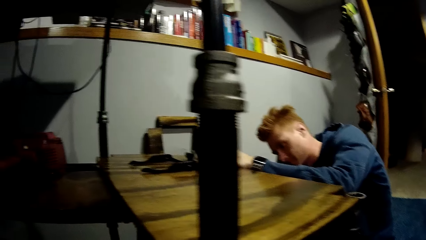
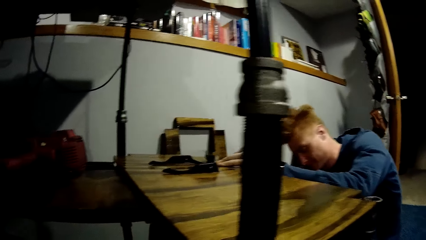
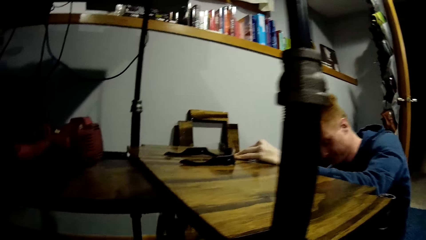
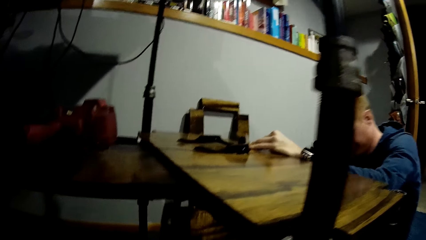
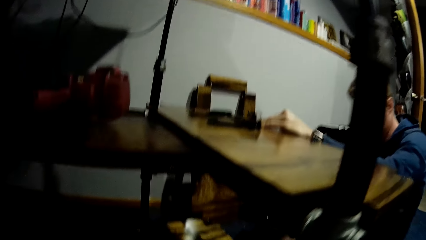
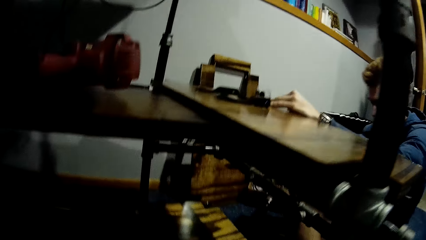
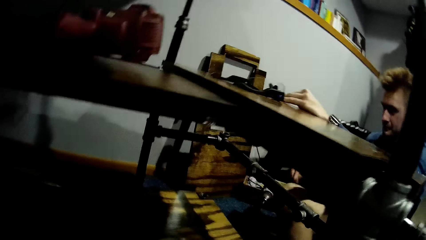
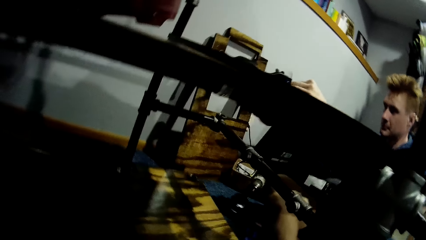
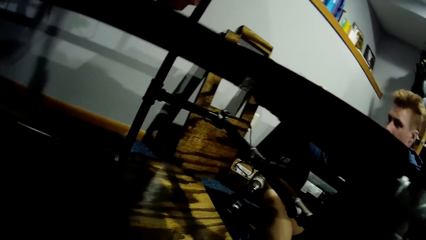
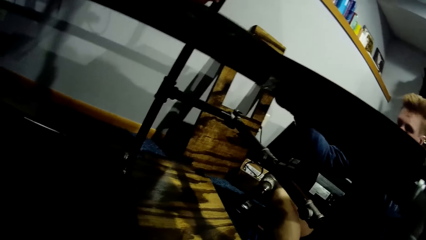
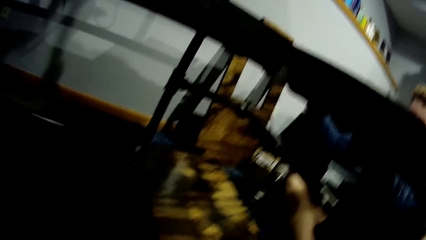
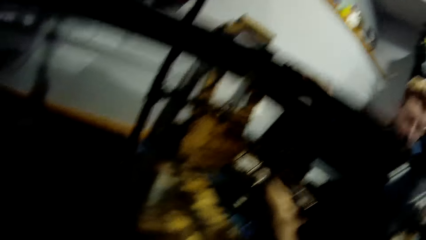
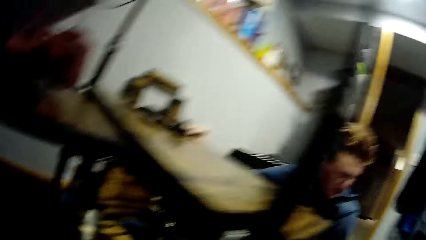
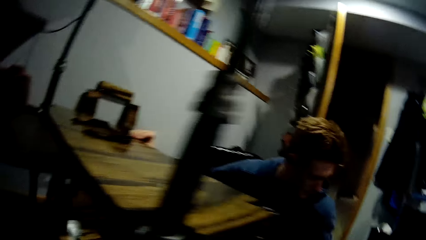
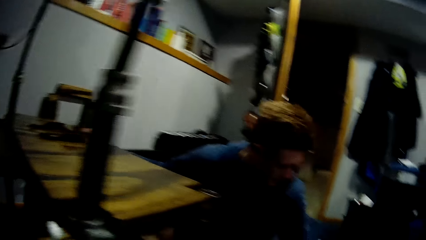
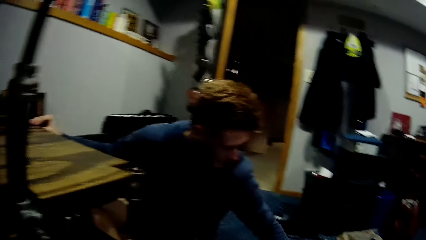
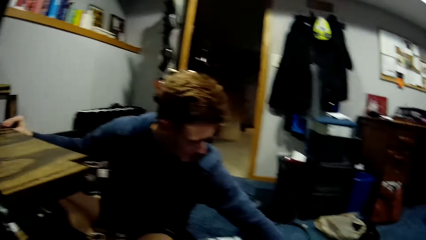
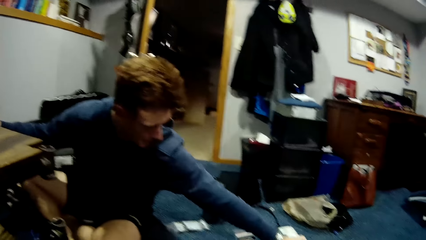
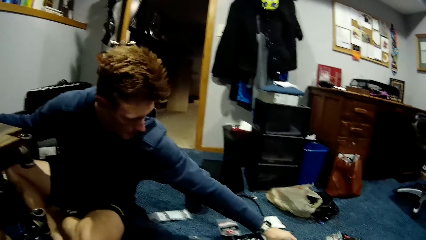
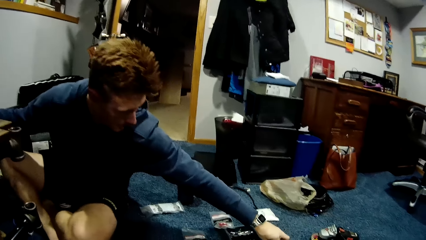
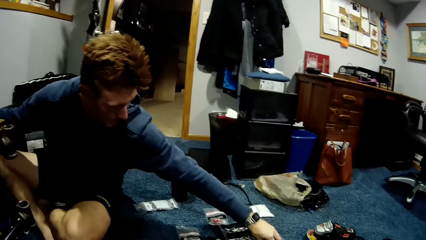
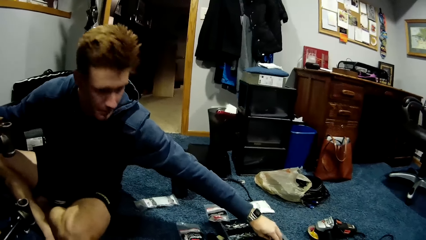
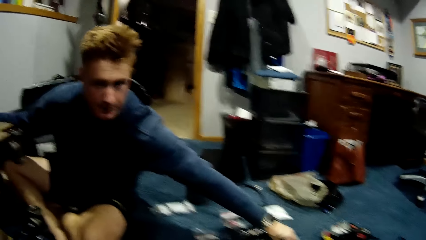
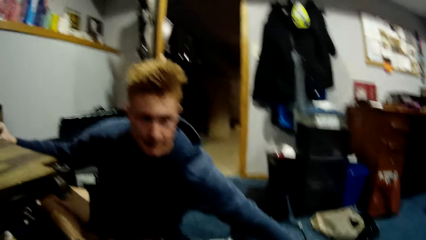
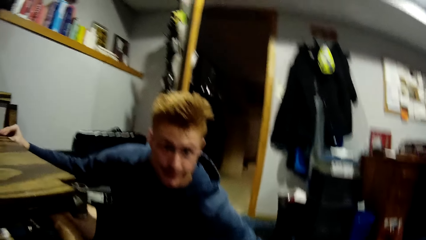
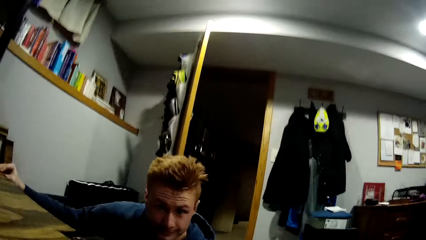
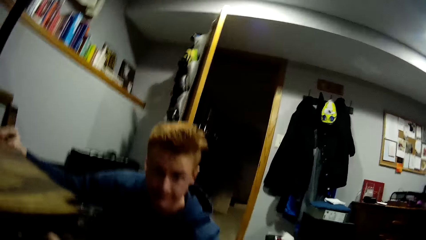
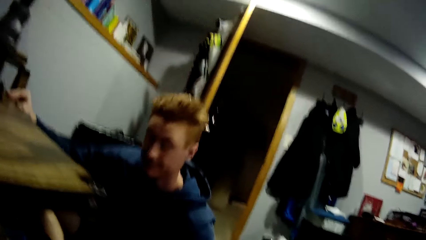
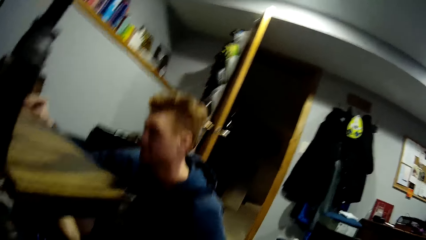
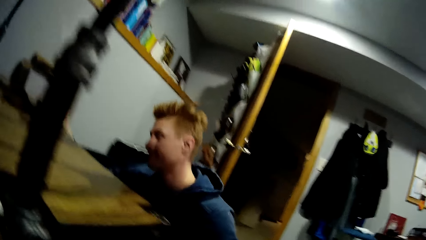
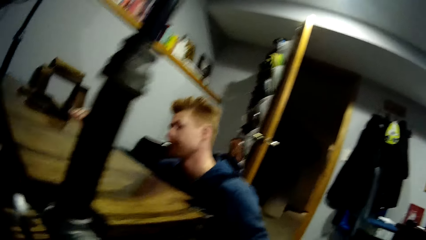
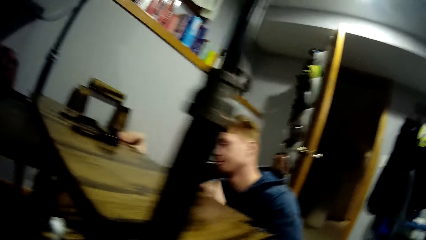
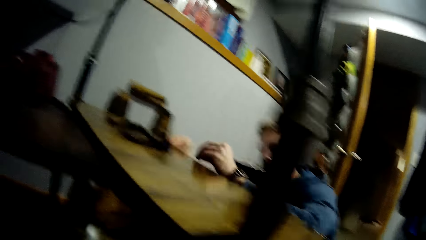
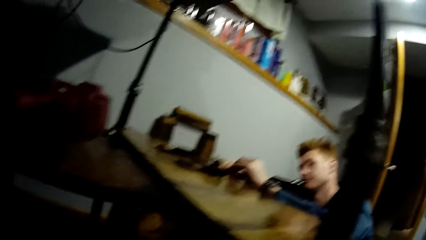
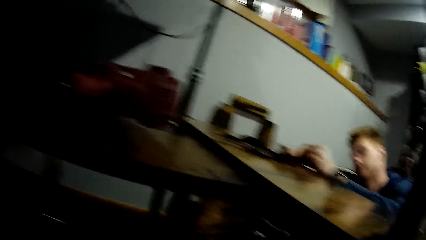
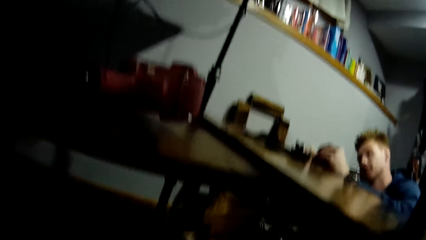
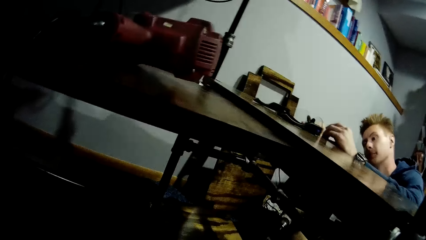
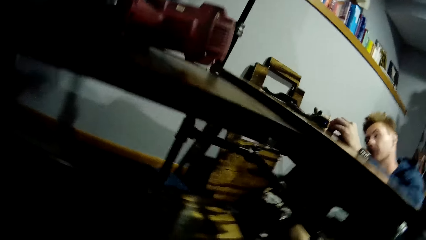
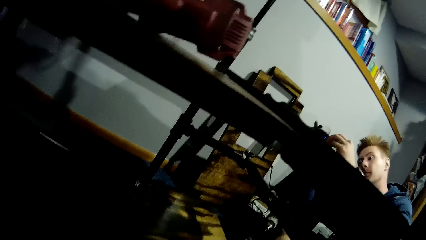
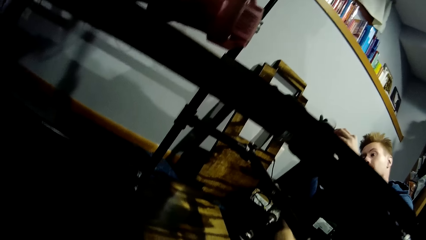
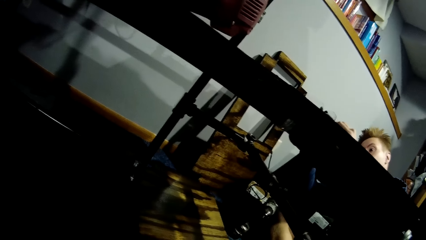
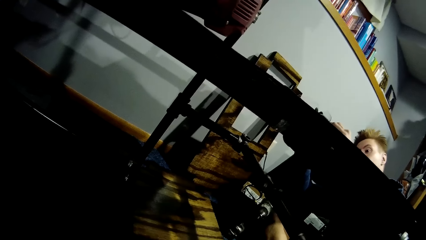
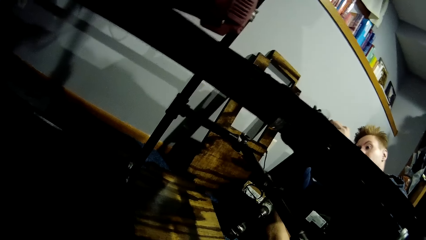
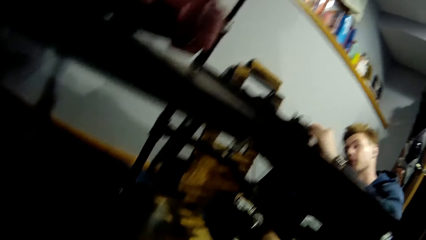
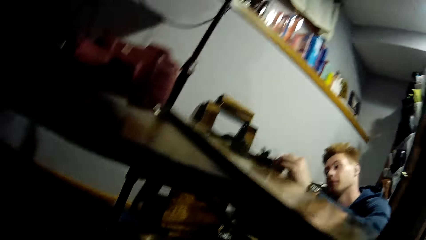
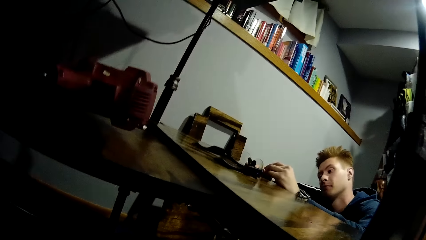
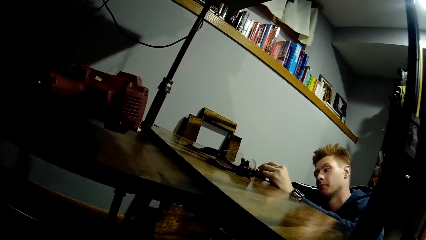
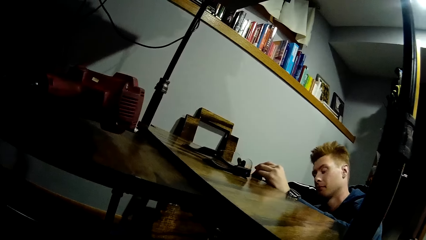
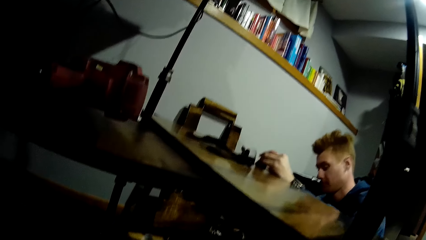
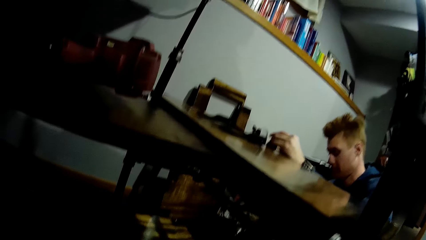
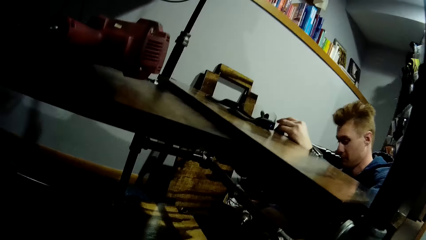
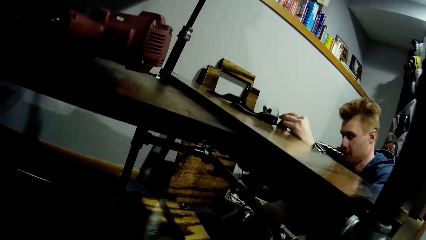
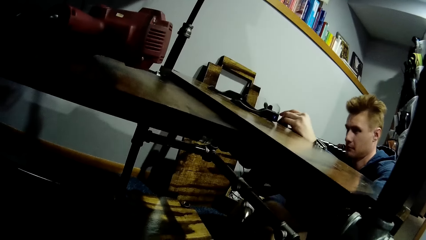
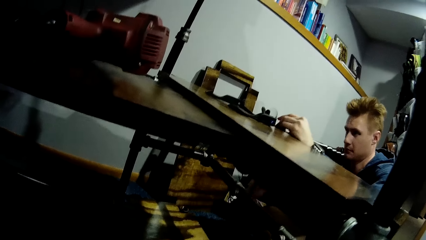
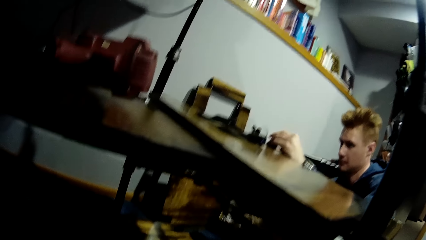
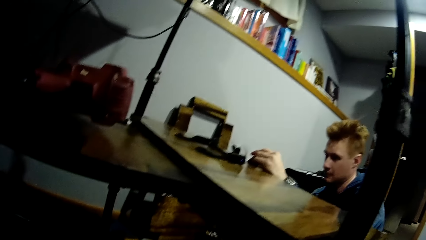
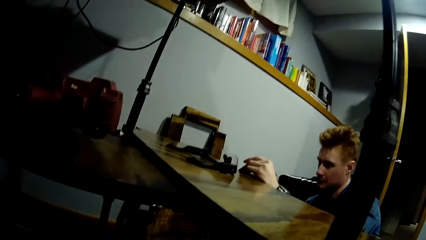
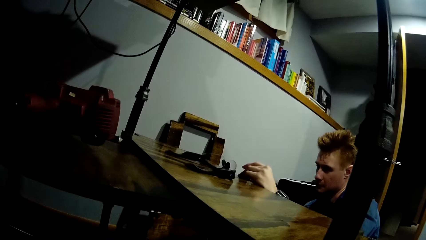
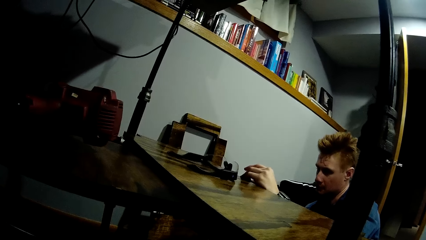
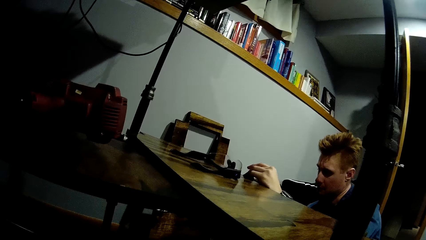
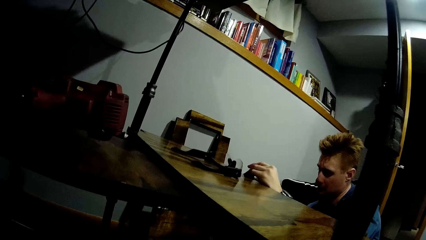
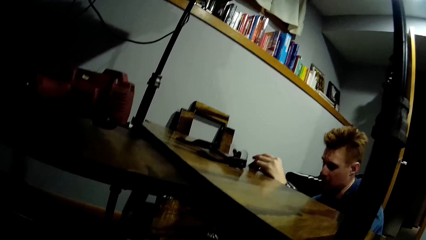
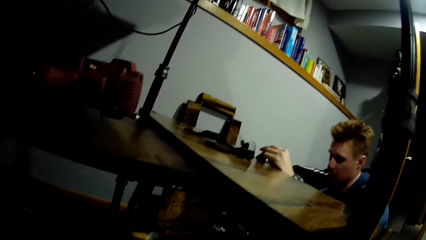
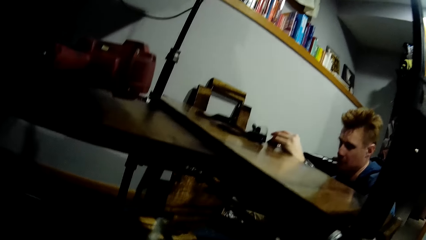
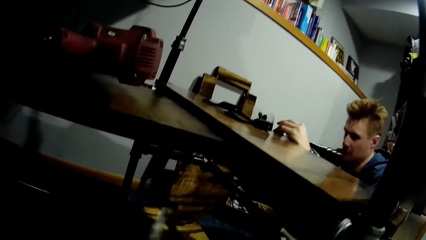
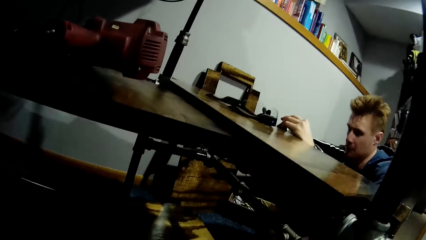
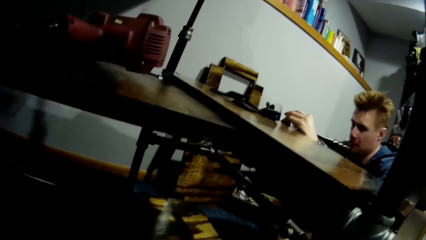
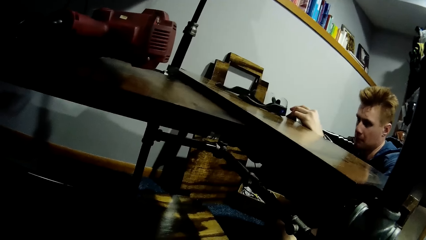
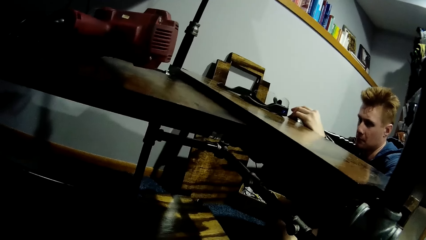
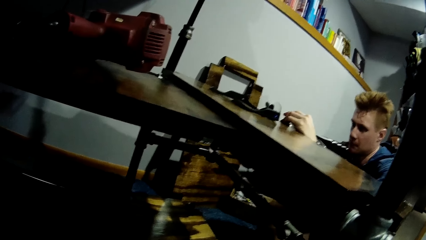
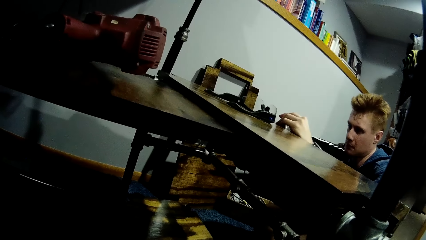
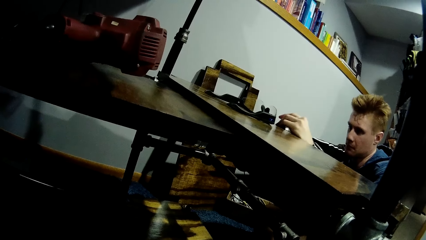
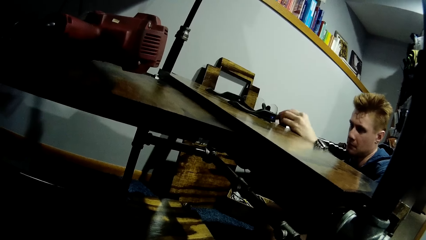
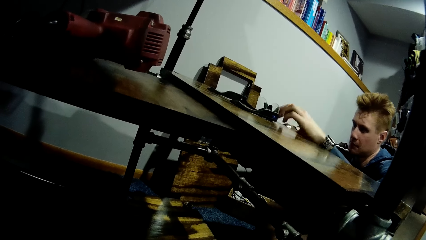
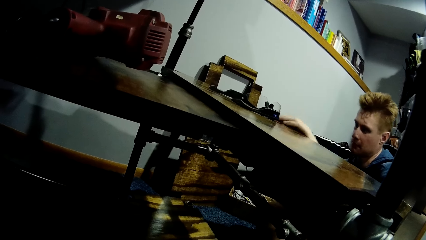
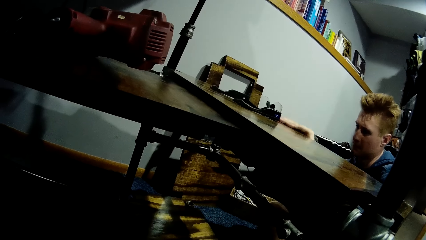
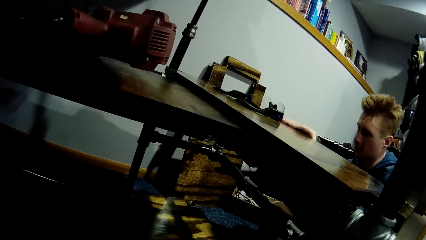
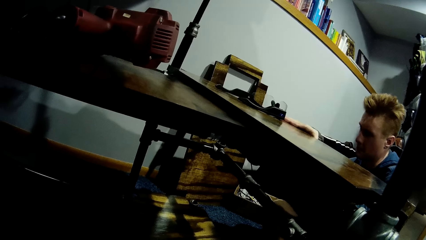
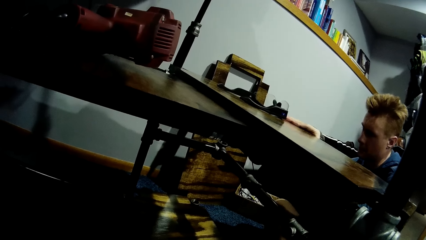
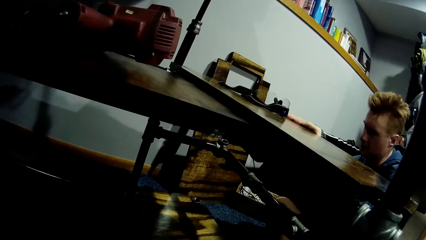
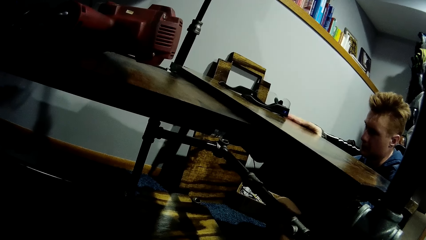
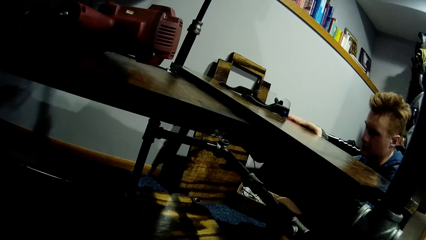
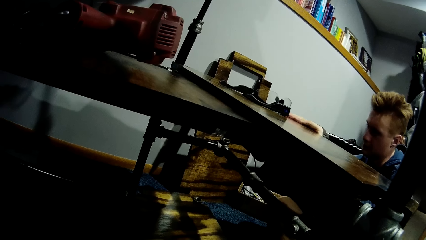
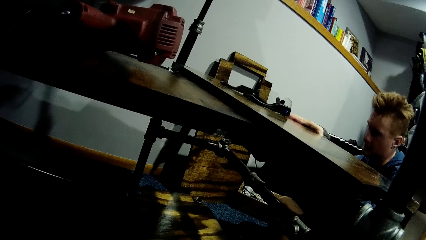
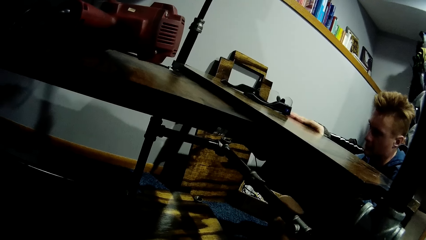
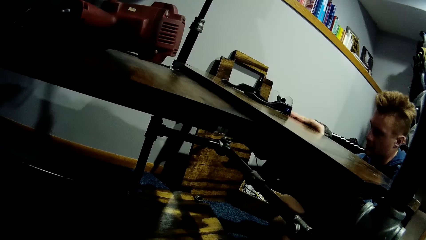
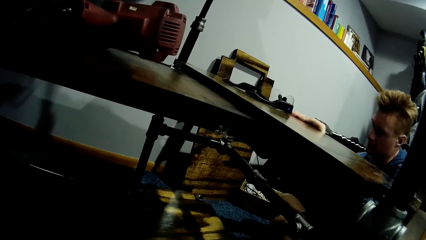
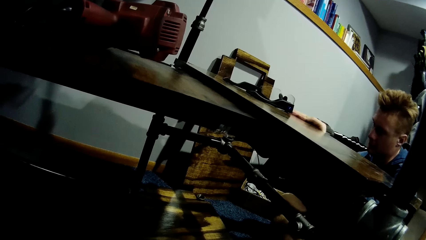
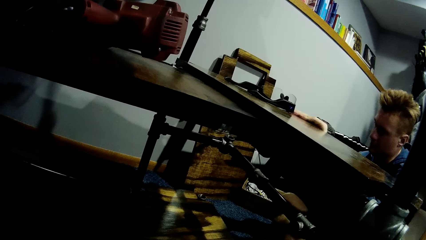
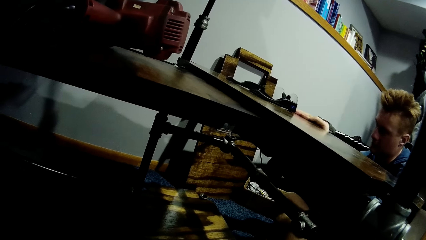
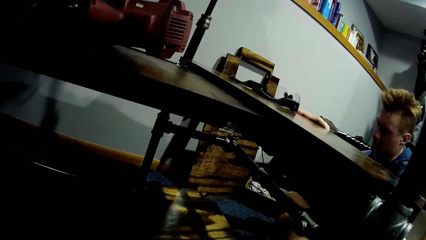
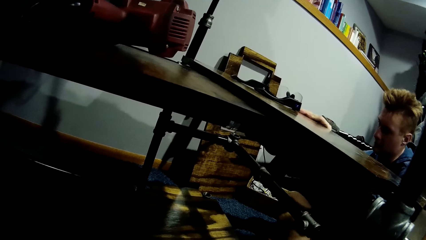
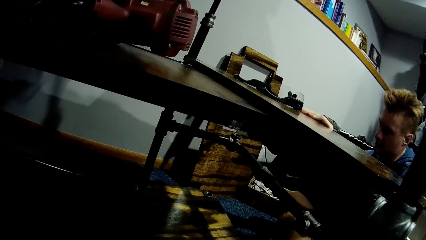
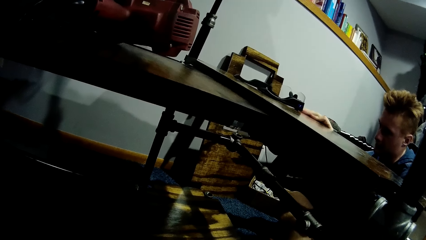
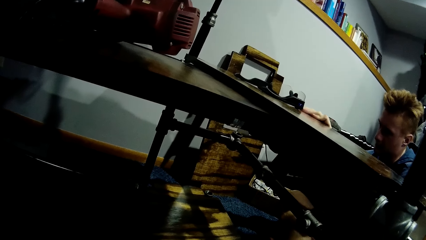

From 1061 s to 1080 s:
The man picks up the screw. He places his left hand on the tray rack again, fixes the screw to the board, and picks up the screw gun on the floor with his right hand. He uses the screw gun on the tray rack and drives in the screw to the board.
